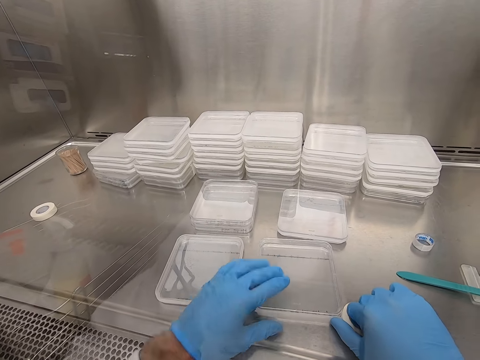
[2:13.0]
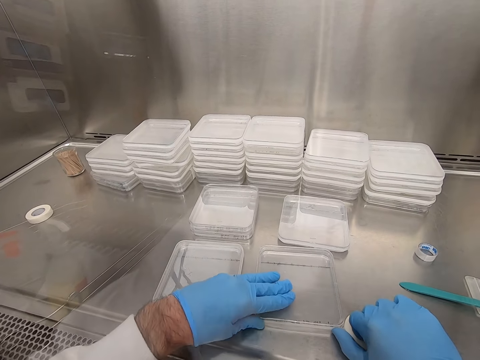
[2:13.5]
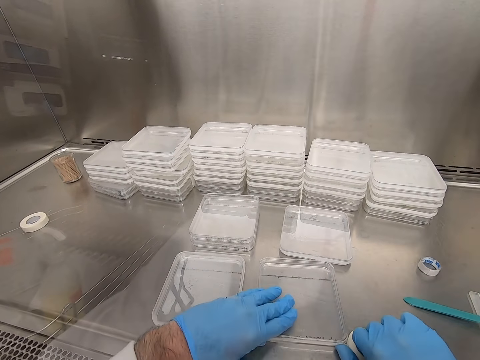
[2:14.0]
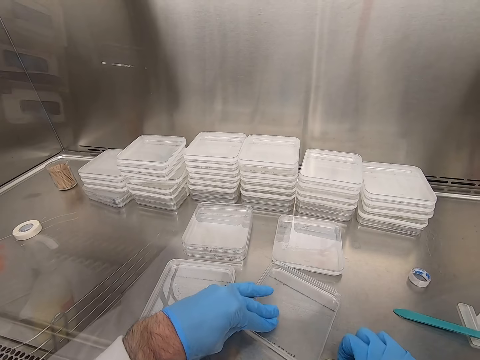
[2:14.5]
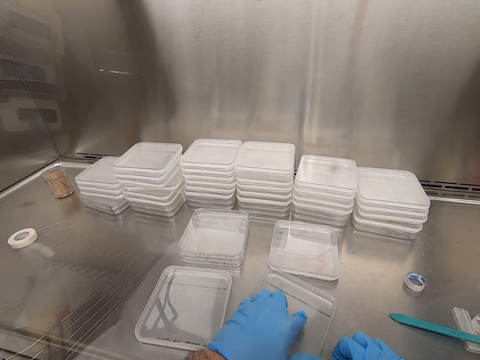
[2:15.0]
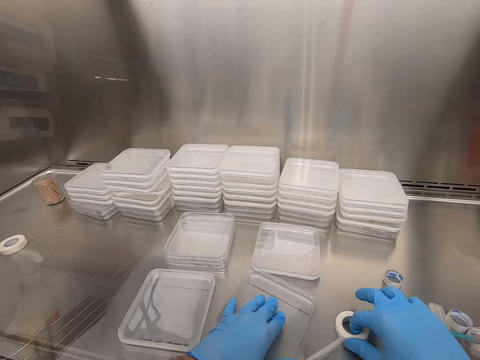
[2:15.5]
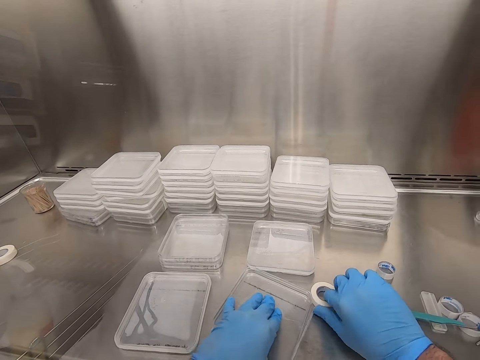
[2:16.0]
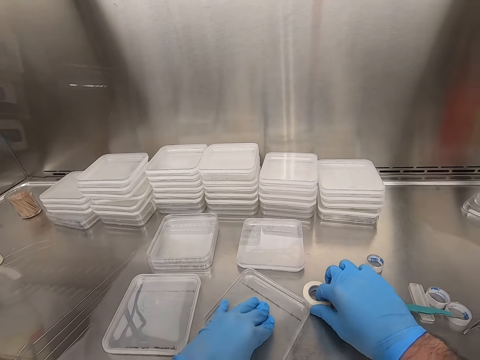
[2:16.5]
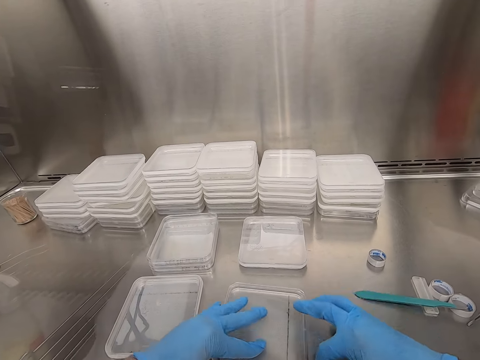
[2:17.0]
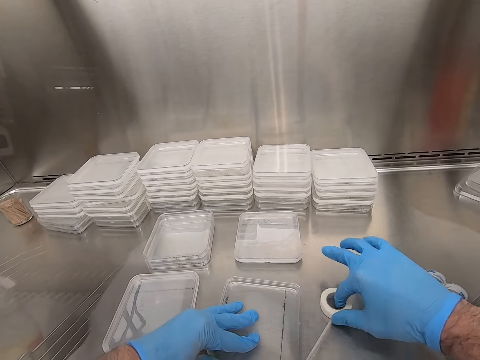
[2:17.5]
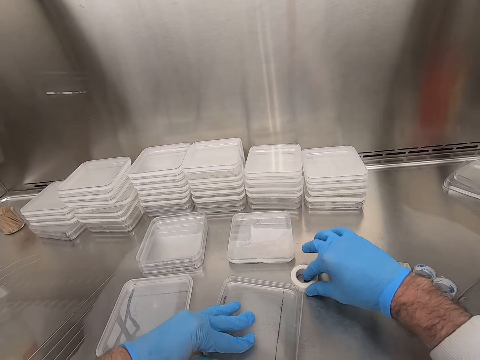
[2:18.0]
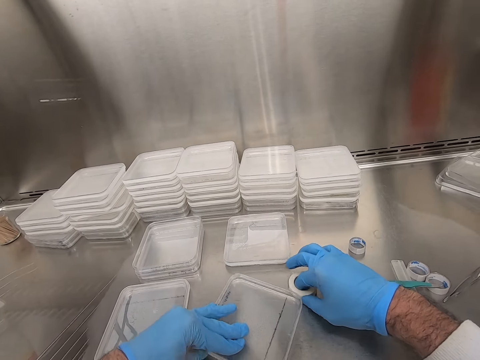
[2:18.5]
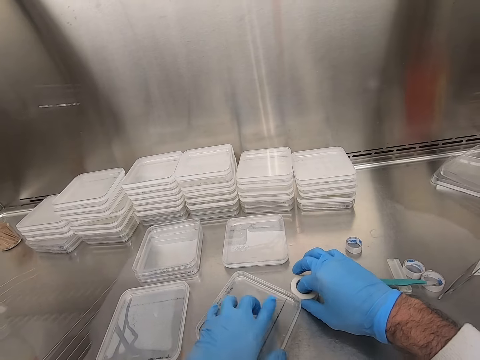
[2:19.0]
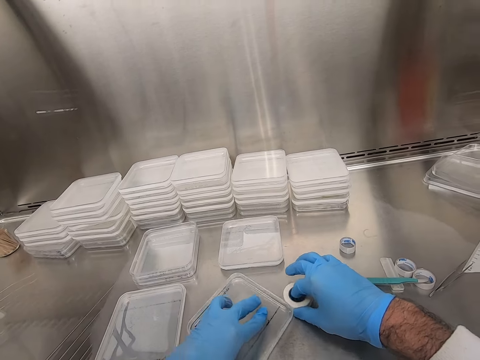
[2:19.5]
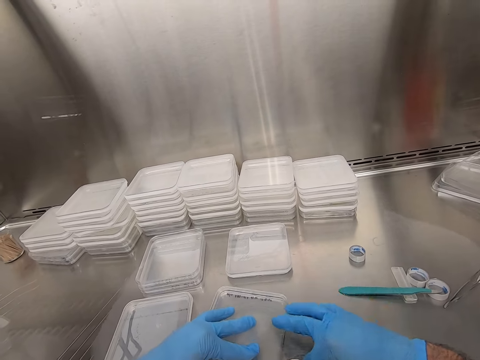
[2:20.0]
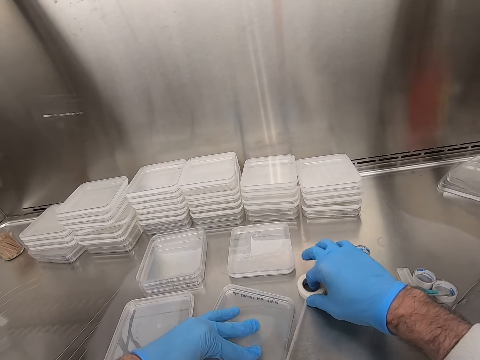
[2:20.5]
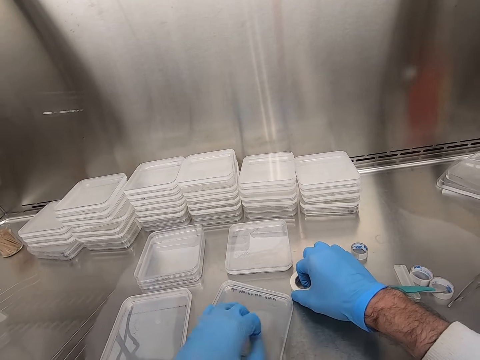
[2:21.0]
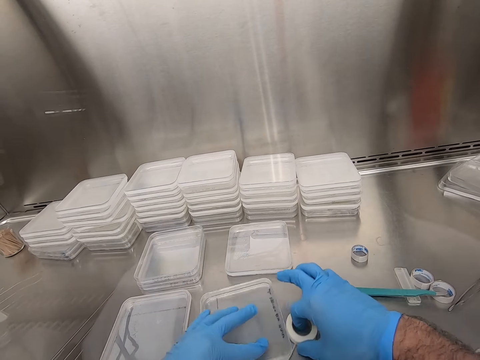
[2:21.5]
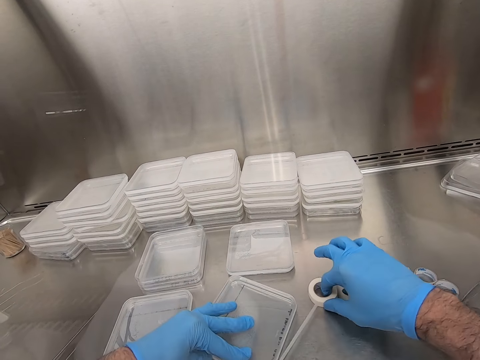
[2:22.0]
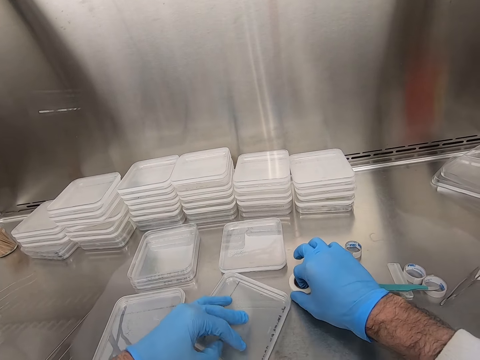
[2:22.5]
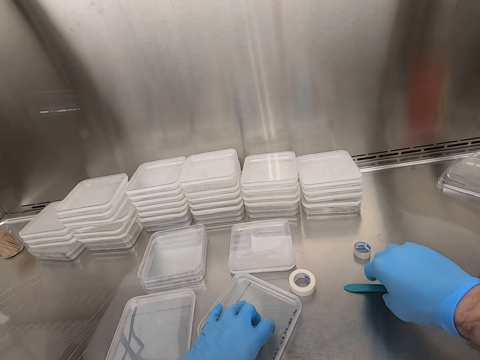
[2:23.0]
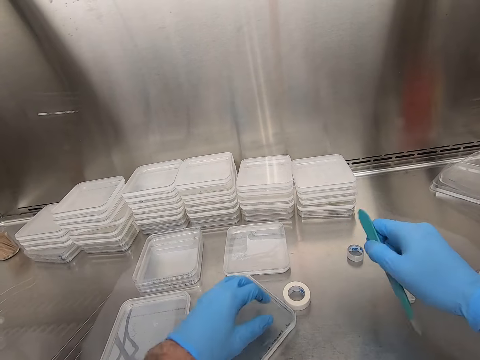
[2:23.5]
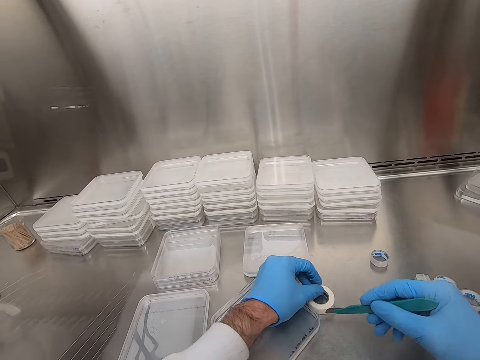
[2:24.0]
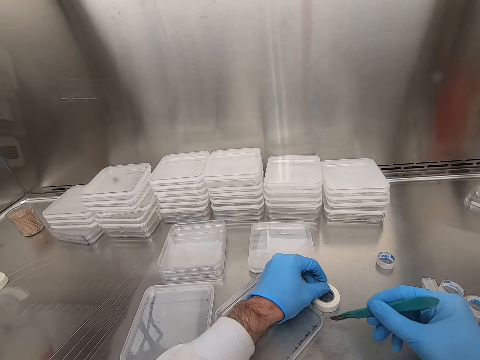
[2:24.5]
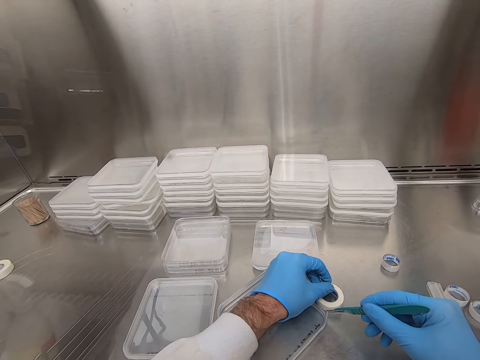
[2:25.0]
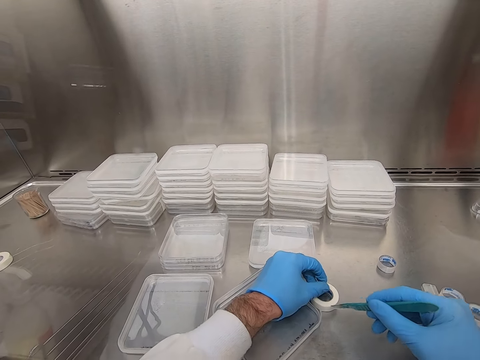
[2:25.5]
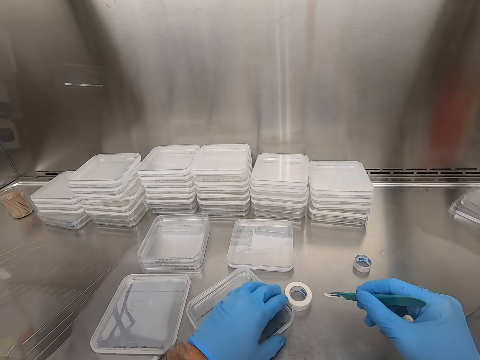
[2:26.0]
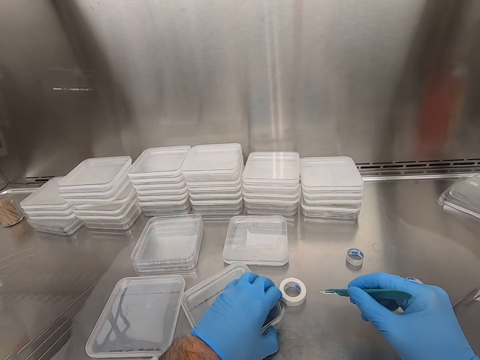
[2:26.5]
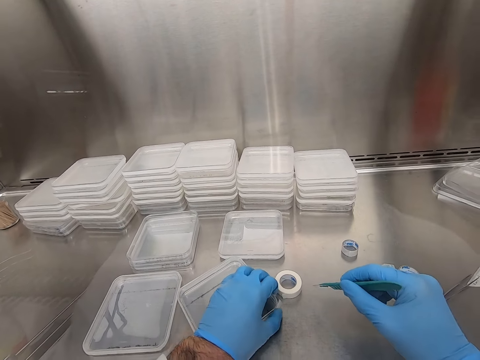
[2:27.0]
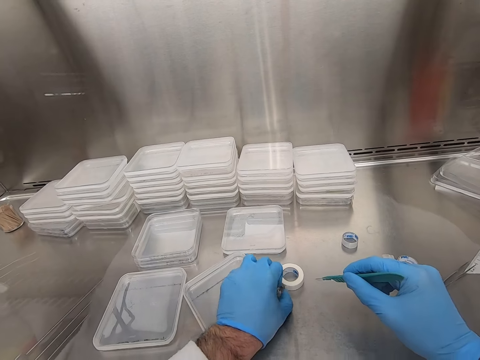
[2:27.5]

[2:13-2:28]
The camera wearer applies the tape on the plastic container. They pick up the utility knife. They cut the tape.

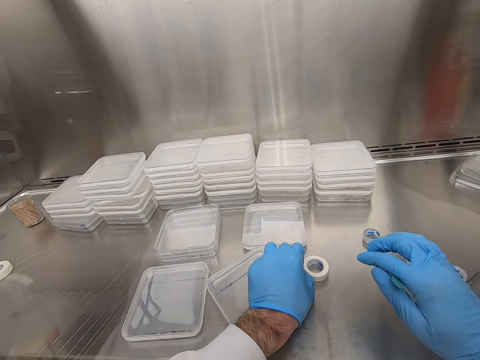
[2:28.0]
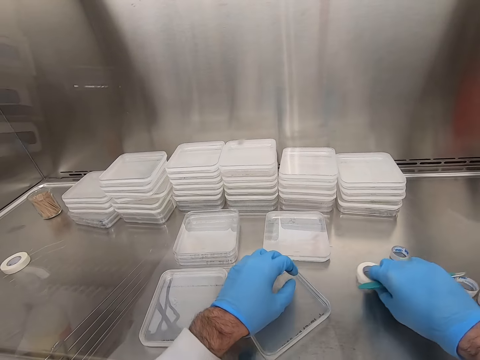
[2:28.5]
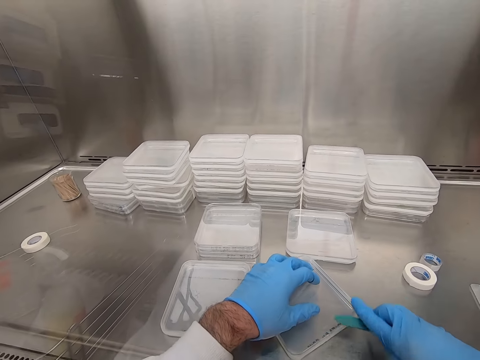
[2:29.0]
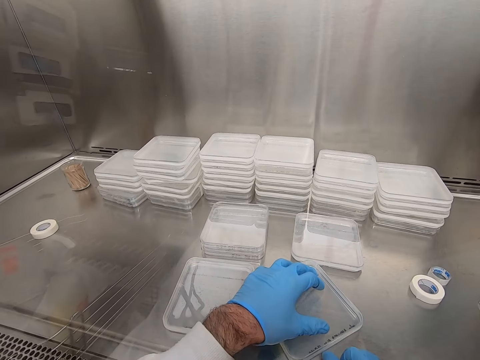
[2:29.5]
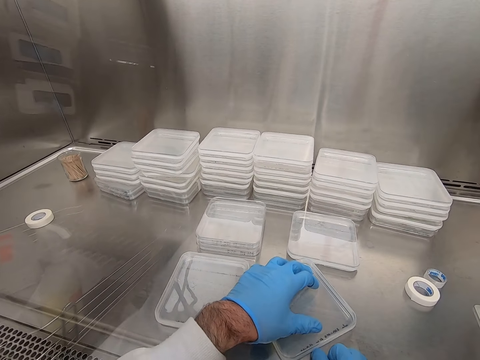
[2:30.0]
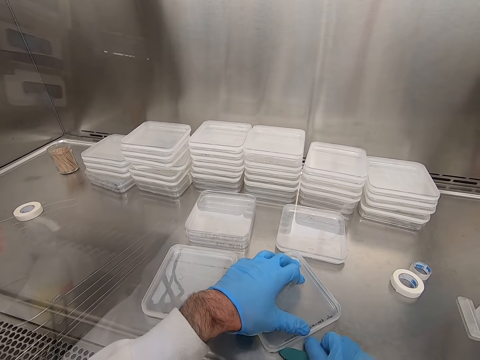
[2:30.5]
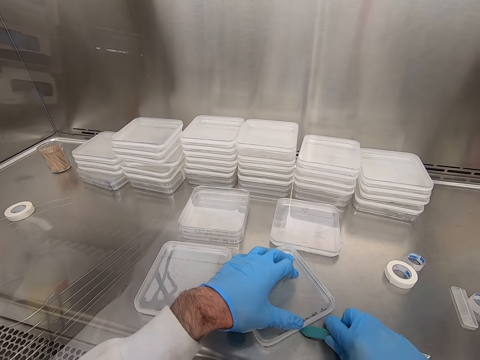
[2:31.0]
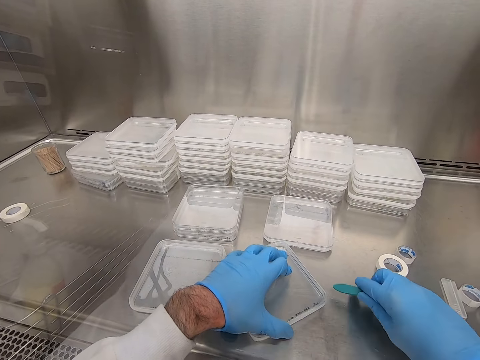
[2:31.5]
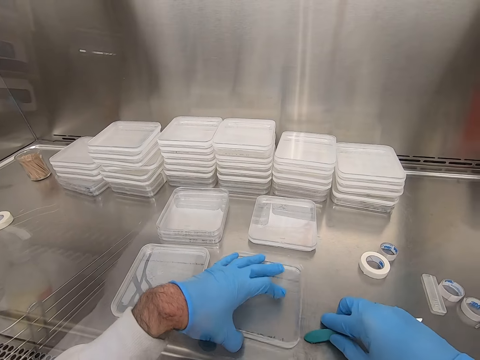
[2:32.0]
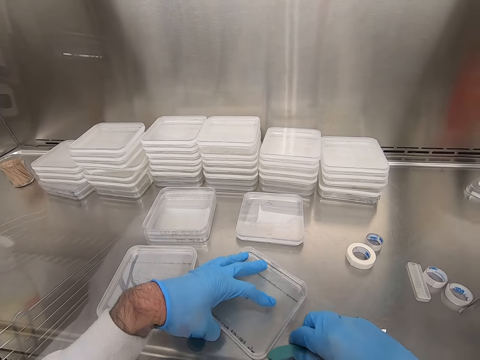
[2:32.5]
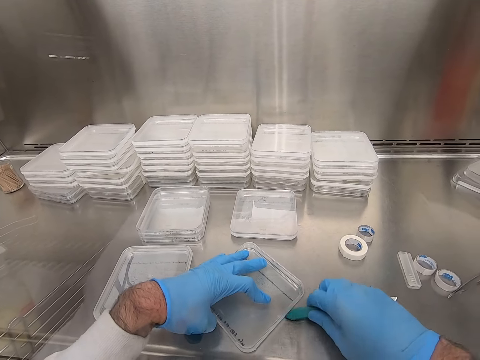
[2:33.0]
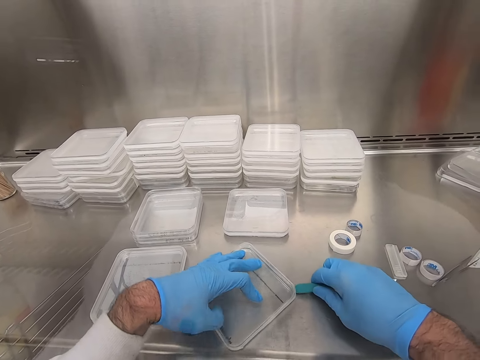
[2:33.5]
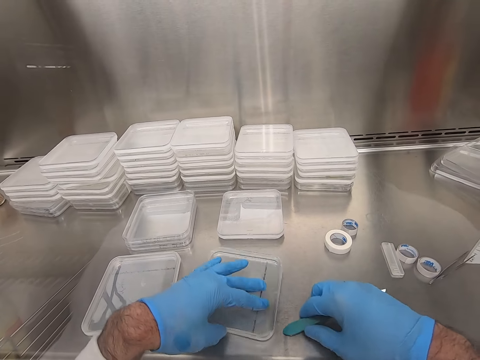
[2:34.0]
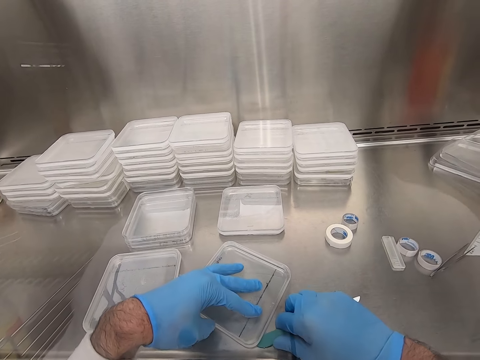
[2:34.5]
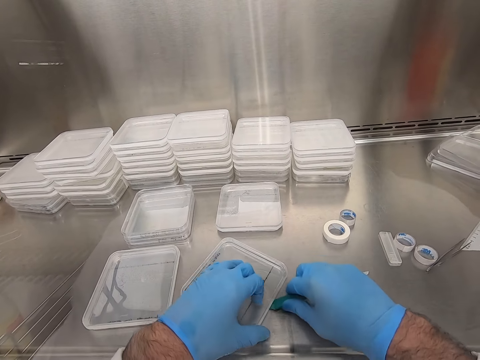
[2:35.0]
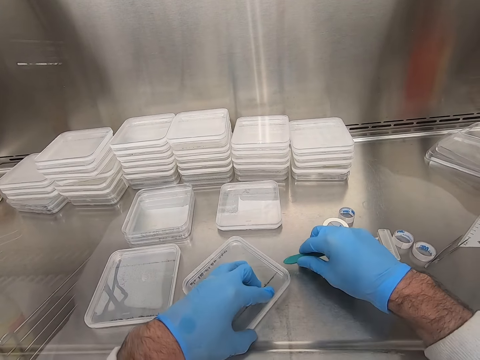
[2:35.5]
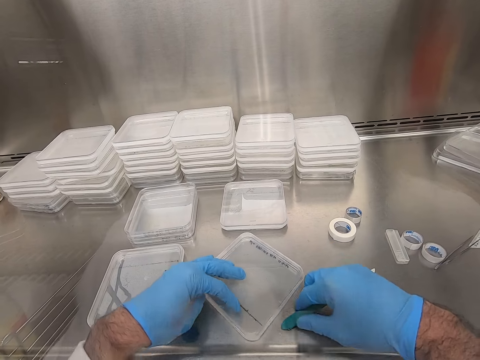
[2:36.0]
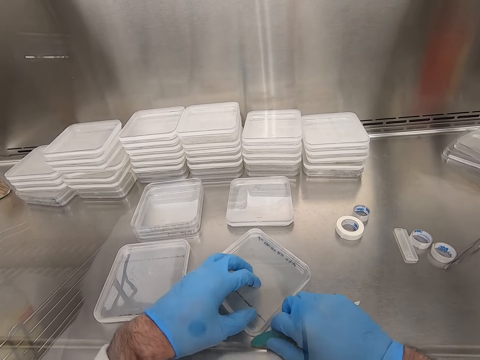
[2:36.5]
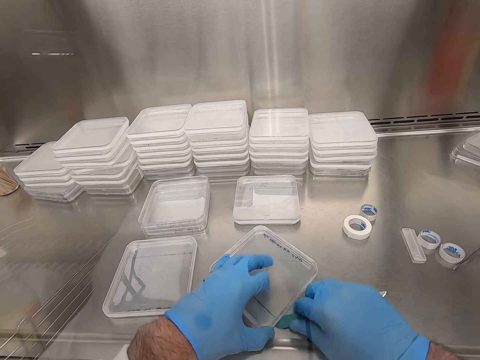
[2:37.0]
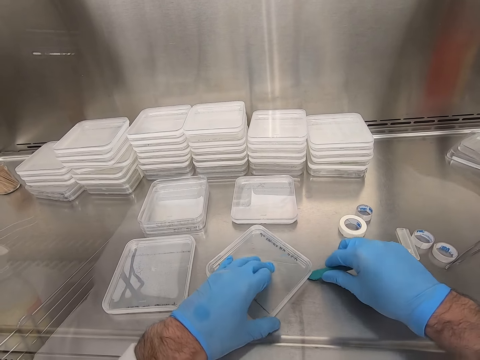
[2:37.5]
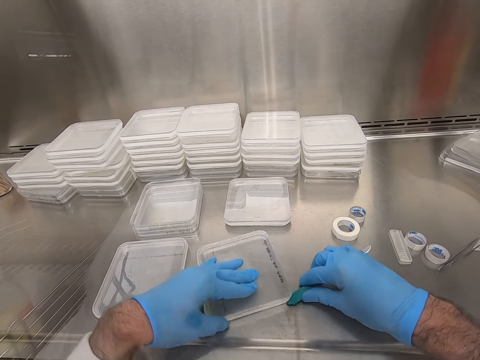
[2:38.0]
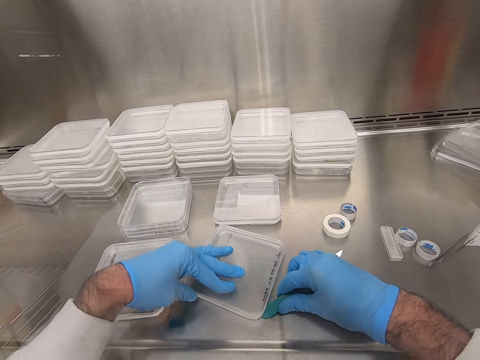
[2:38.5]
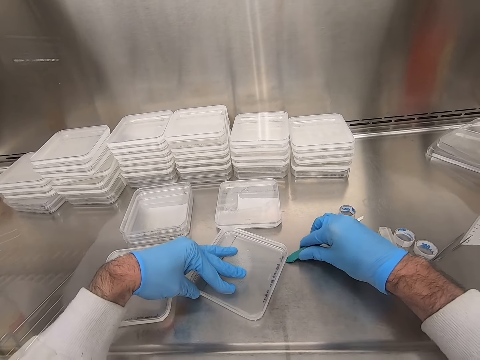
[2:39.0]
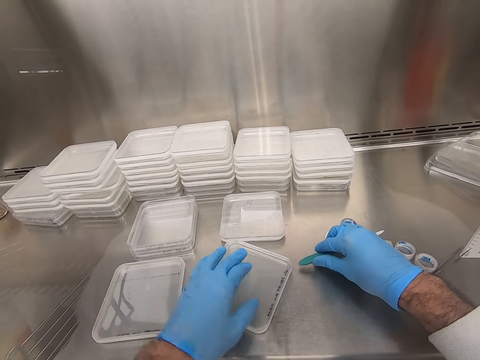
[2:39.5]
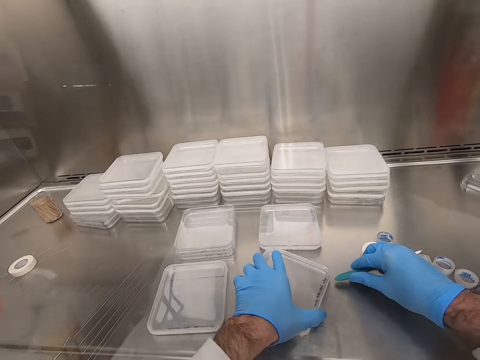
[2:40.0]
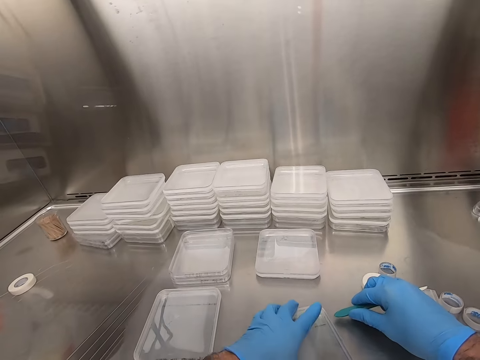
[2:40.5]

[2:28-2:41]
The camera wearer moves the tape. They press the tape around the plastic container with the scalpel.
